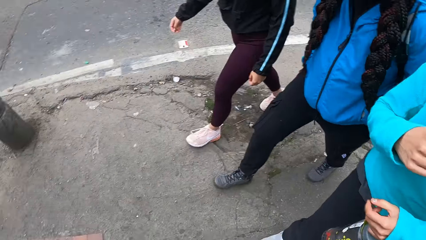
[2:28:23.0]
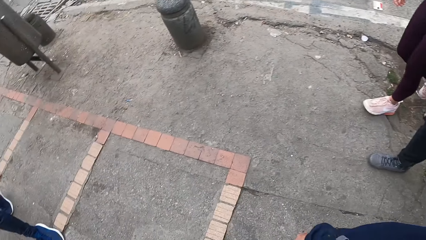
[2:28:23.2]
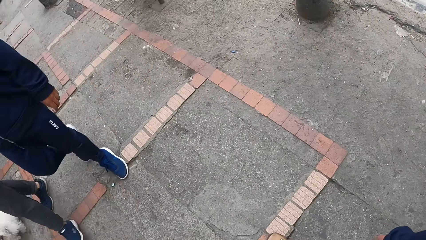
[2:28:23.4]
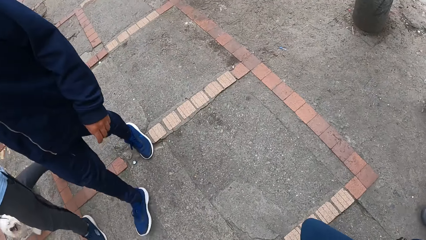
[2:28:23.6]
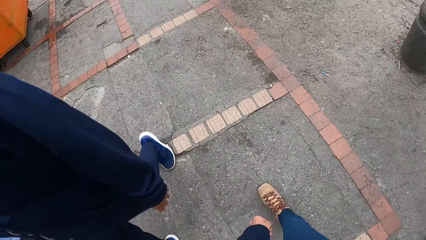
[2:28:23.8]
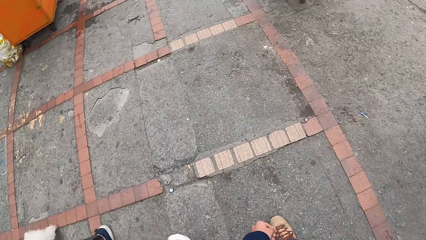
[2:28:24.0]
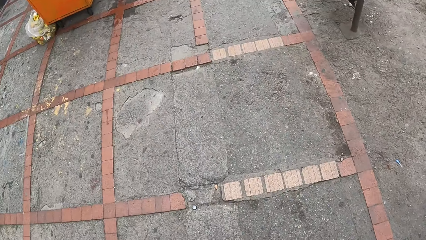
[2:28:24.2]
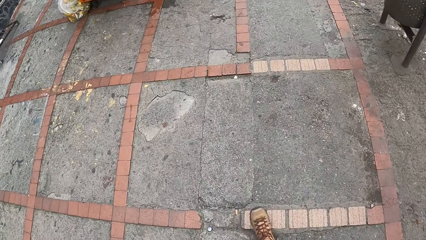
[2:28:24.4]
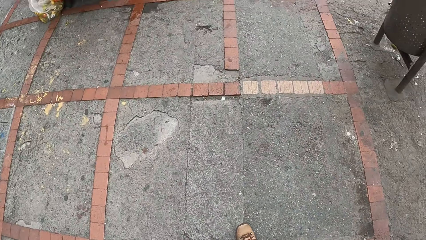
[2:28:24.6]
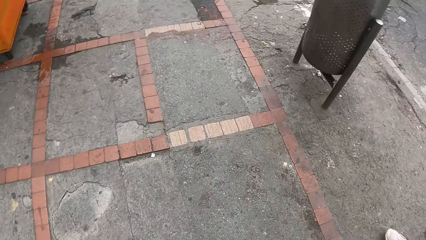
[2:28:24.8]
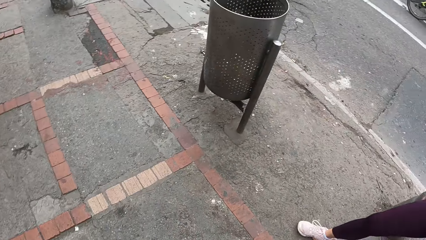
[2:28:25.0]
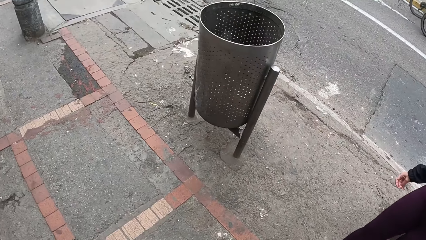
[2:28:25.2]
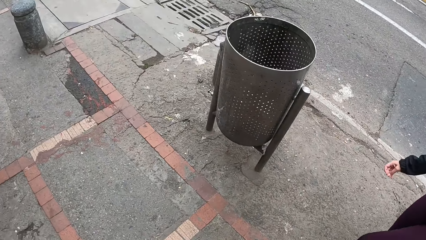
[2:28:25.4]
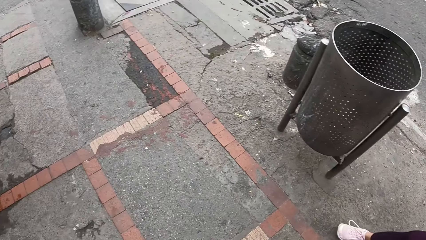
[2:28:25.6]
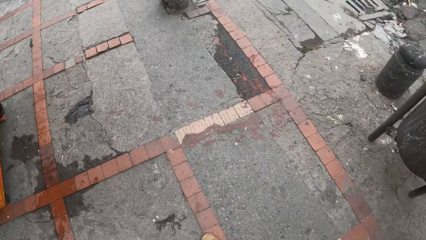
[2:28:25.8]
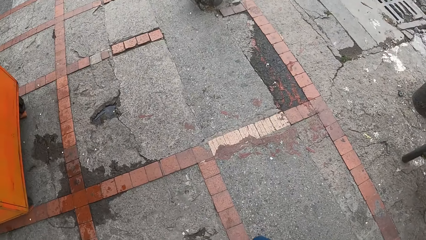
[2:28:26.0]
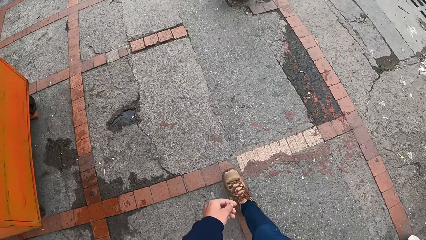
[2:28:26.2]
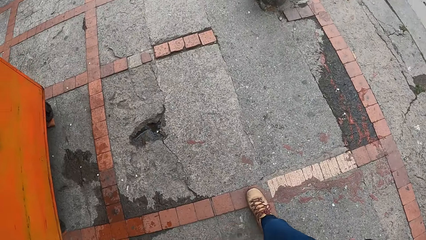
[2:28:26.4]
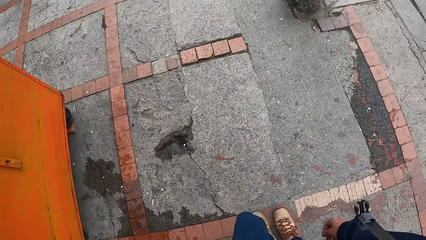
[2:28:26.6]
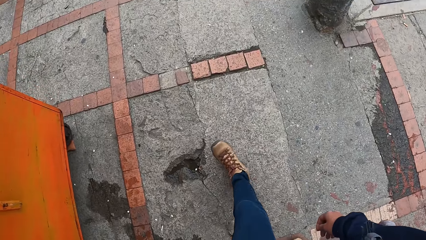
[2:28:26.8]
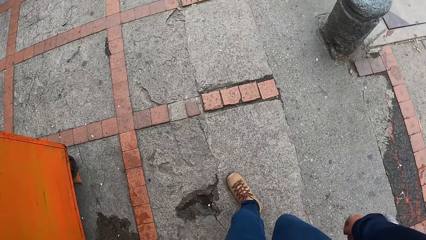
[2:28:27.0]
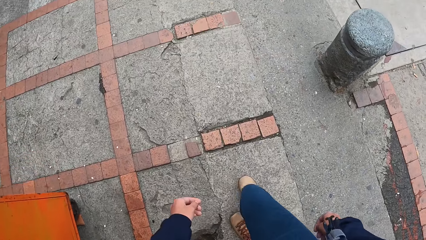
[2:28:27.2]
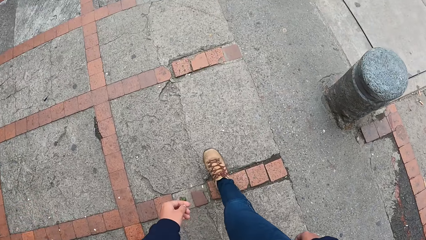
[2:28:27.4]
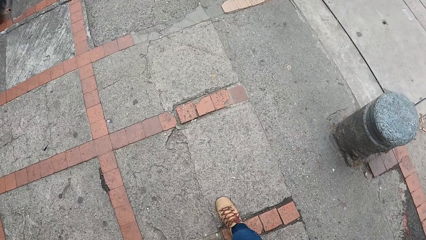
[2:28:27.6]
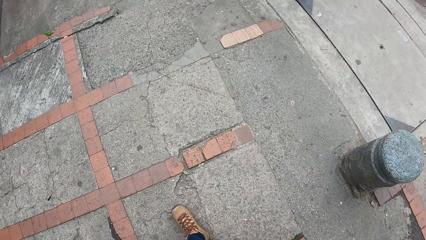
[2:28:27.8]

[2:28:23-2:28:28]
The camera wearer looks around.

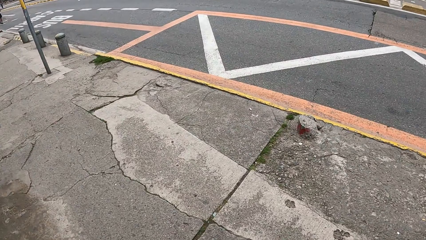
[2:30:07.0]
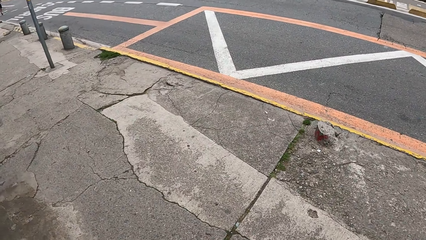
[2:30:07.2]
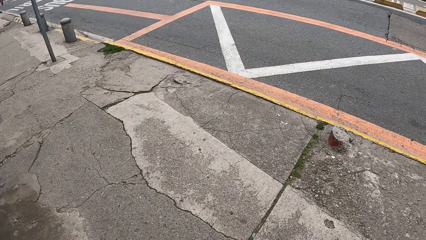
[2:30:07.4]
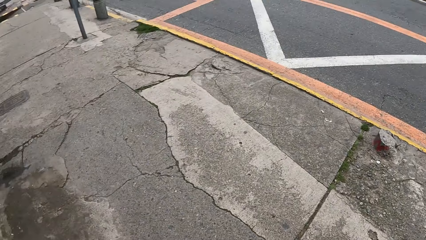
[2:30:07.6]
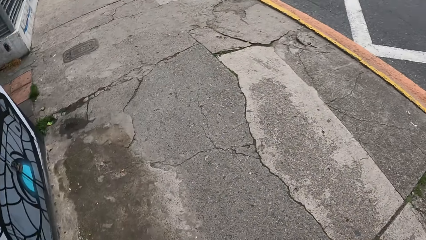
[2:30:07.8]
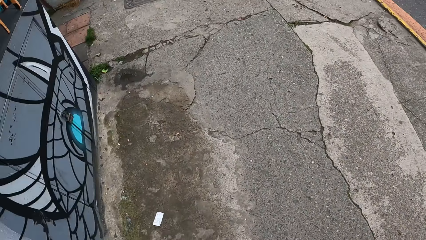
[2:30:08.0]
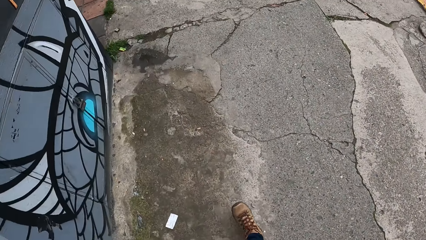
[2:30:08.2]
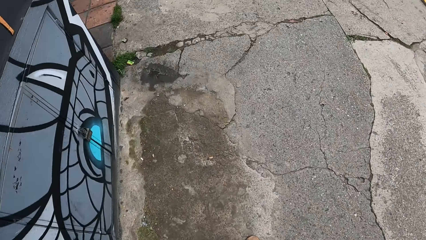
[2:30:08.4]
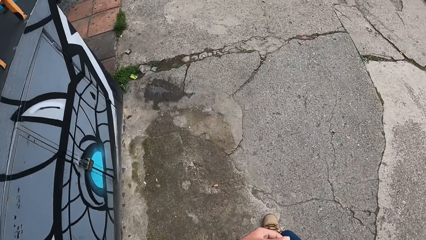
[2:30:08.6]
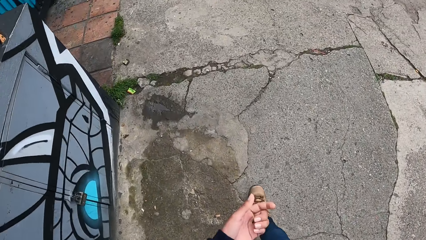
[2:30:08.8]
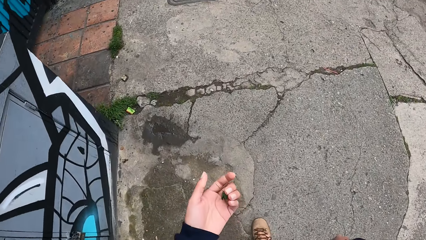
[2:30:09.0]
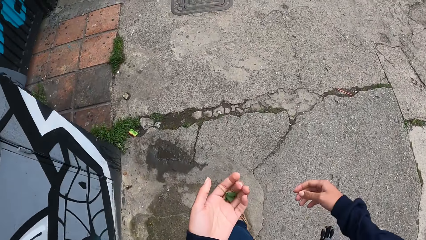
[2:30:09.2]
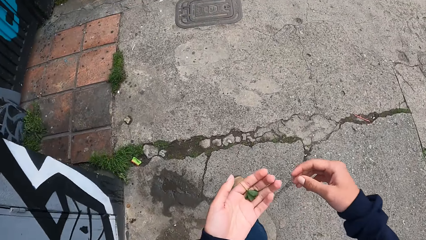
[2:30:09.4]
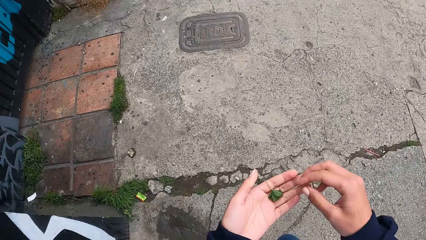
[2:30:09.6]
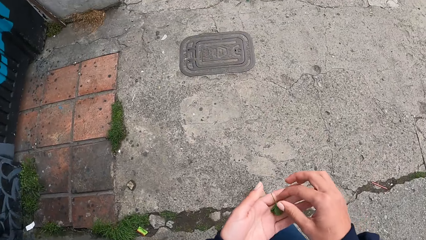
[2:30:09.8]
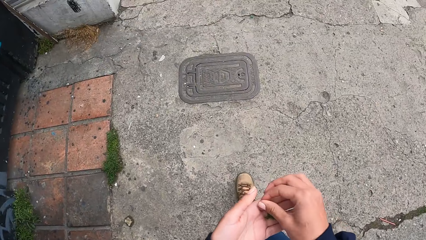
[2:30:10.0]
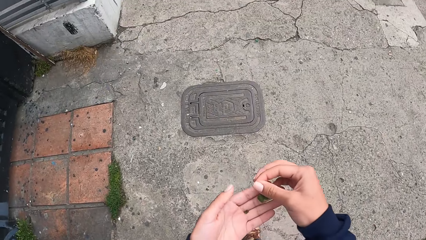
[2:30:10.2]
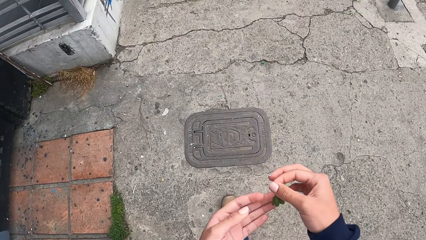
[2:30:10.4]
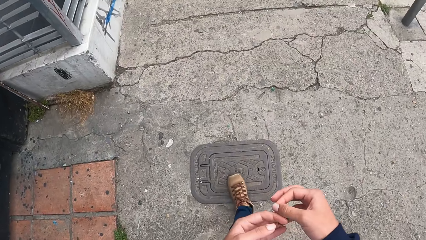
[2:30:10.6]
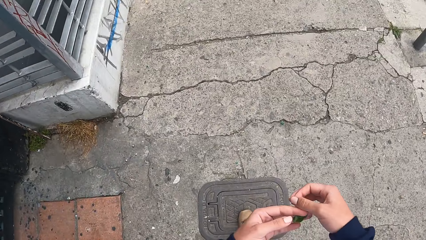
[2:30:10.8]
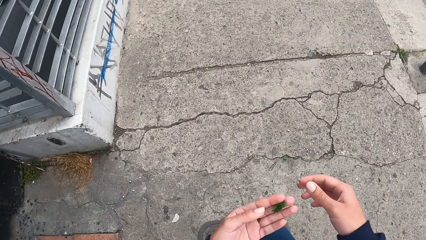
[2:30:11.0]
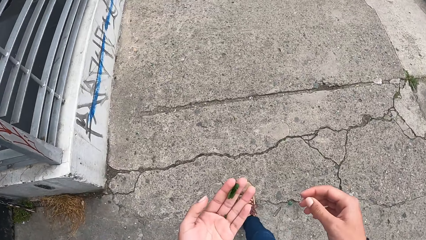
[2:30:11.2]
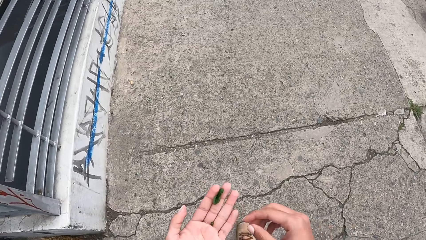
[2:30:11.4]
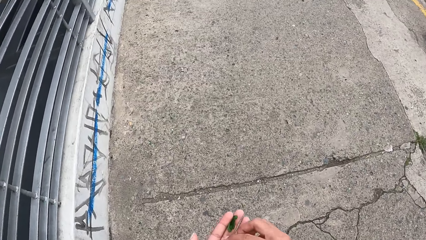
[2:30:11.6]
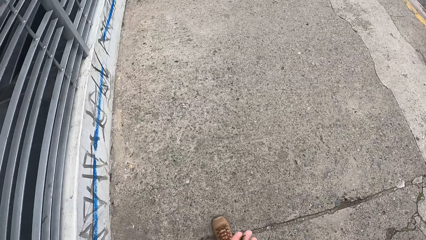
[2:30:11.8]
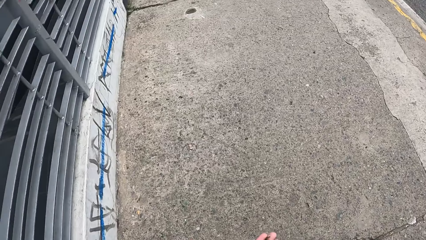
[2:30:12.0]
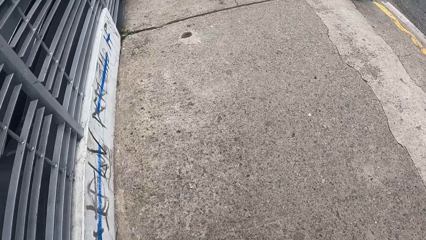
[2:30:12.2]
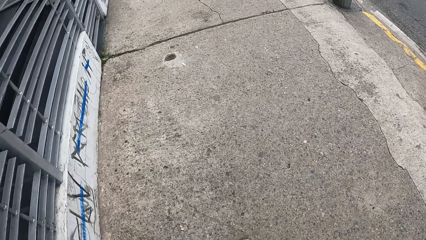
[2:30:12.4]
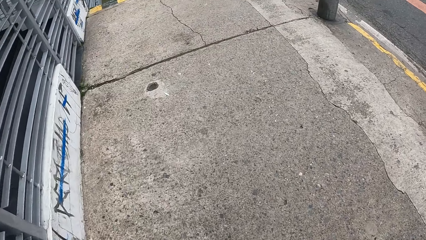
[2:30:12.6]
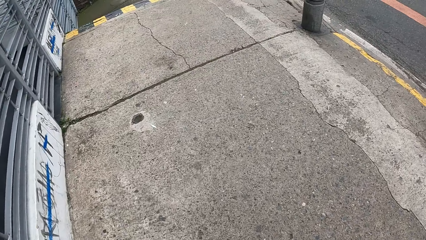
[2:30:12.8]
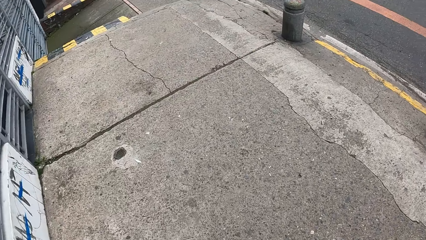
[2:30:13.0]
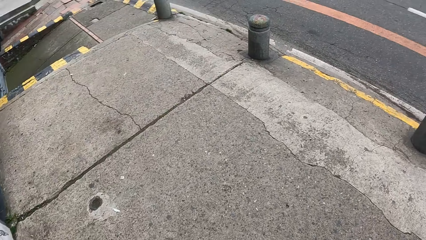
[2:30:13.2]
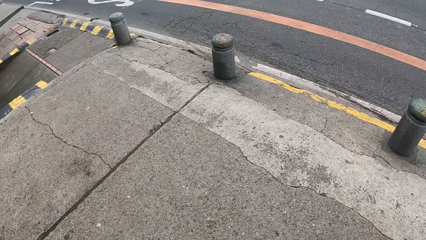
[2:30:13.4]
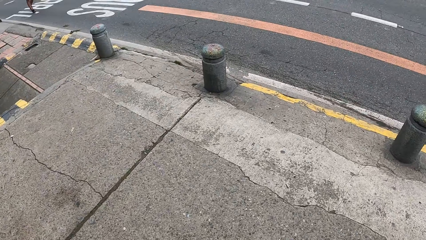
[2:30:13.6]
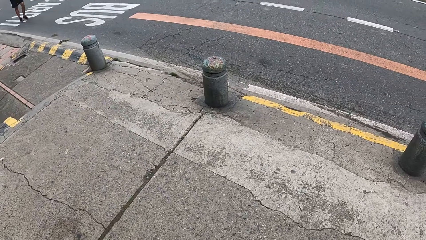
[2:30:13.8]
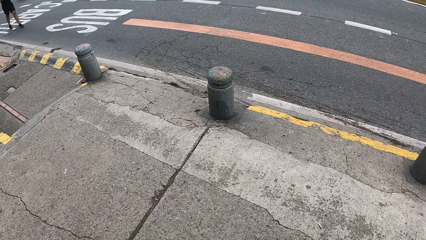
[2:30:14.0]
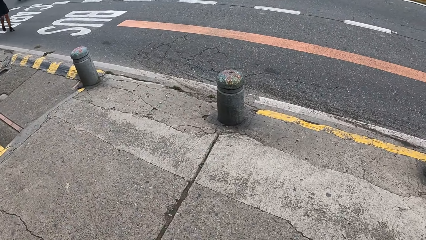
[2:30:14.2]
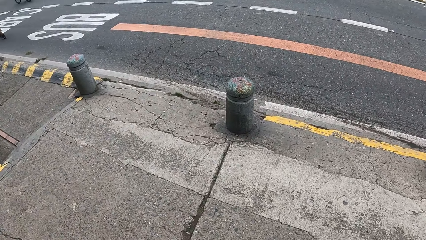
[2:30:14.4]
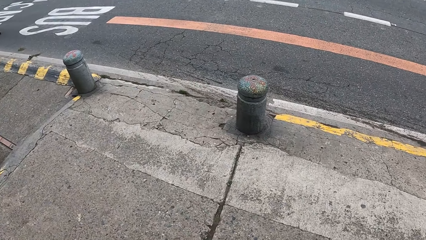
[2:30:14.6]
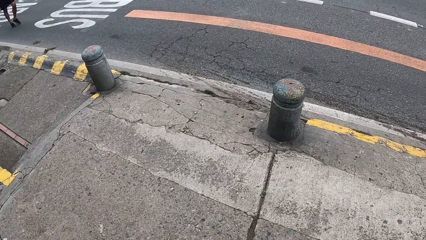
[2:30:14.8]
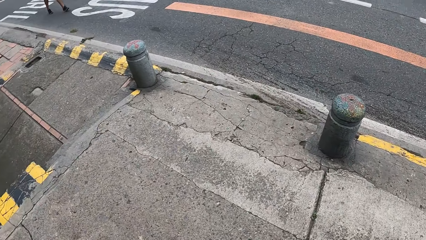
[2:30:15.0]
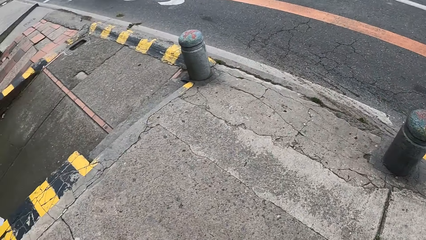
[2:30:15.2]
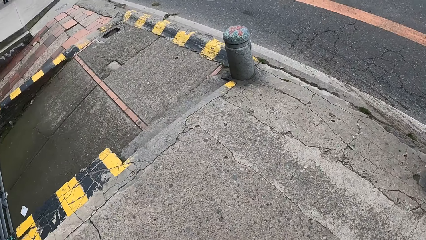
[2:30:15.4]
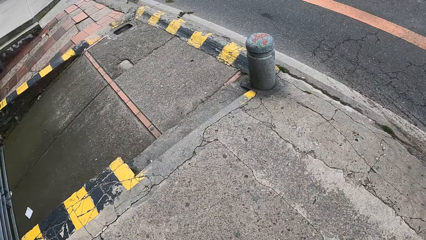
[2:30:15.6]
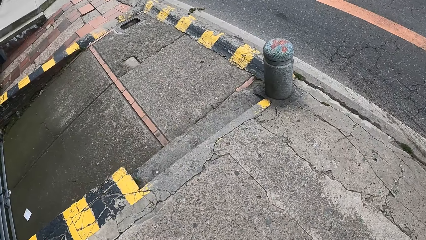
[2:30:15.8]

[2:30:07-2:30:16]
The camera wearer holds a leaf in his left hand. He picks the leaf from his left hand with his right hand. He holds the leaf in his left hand.

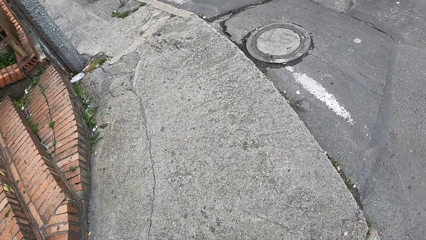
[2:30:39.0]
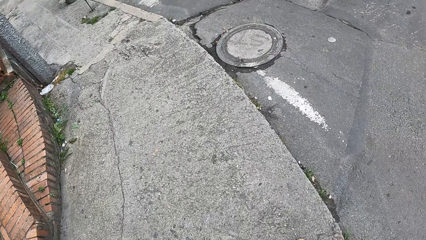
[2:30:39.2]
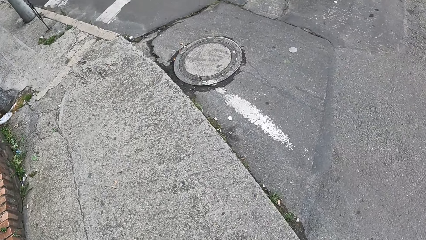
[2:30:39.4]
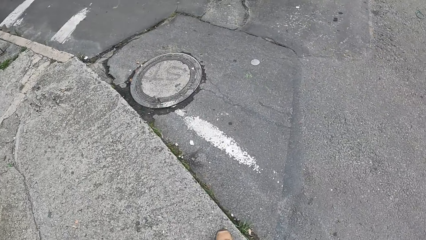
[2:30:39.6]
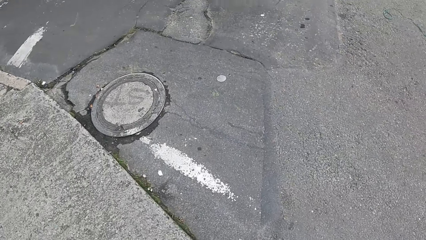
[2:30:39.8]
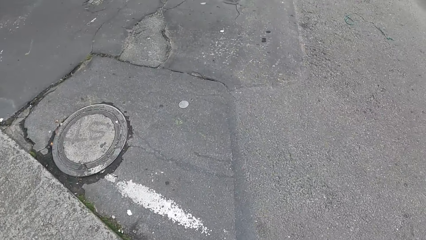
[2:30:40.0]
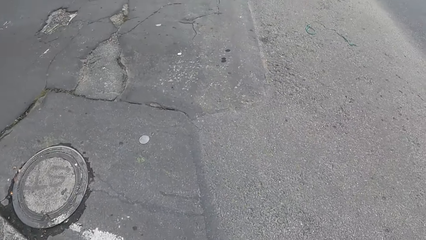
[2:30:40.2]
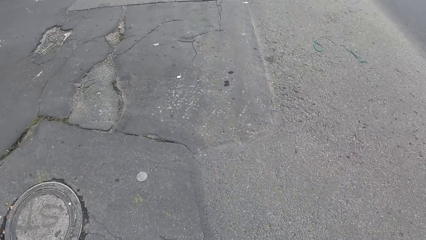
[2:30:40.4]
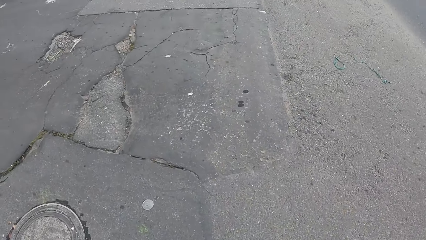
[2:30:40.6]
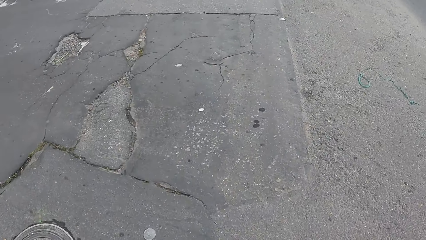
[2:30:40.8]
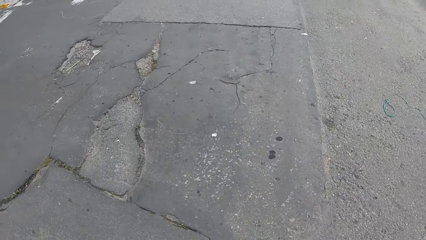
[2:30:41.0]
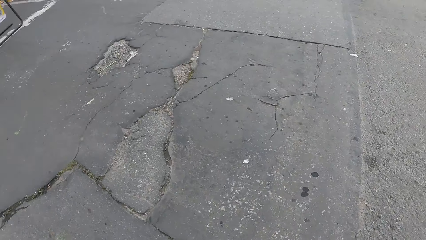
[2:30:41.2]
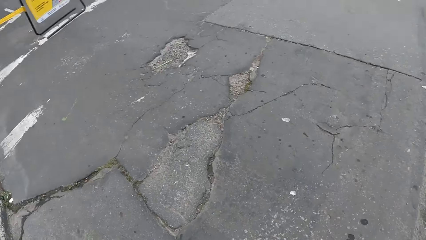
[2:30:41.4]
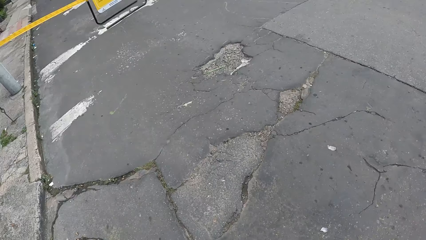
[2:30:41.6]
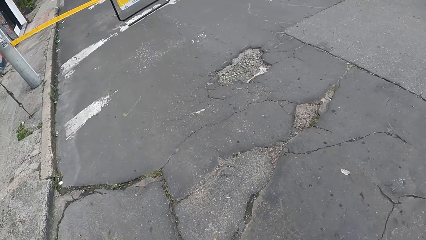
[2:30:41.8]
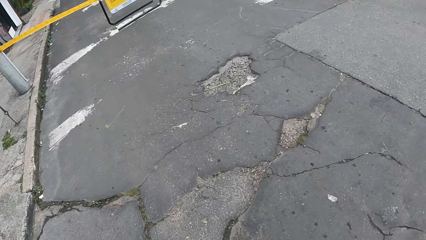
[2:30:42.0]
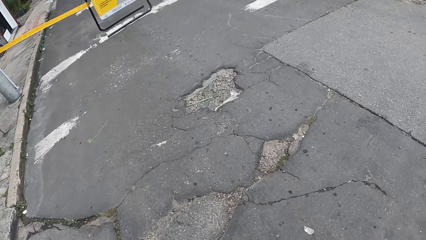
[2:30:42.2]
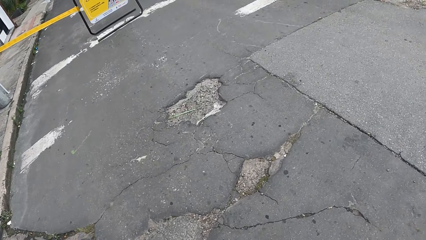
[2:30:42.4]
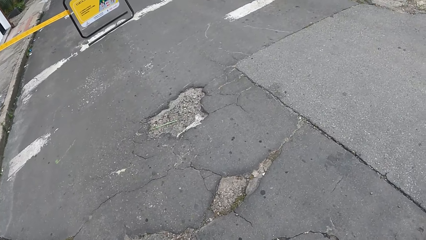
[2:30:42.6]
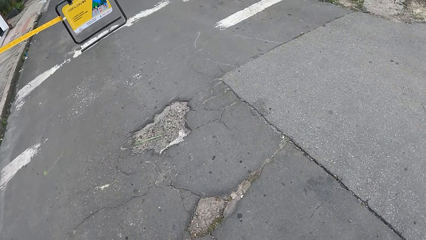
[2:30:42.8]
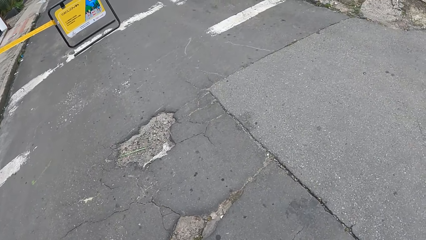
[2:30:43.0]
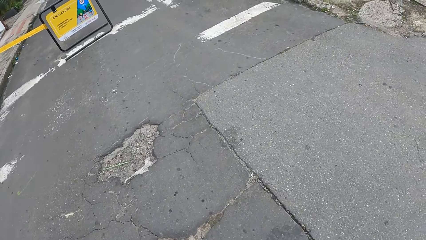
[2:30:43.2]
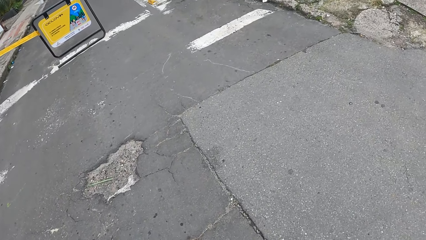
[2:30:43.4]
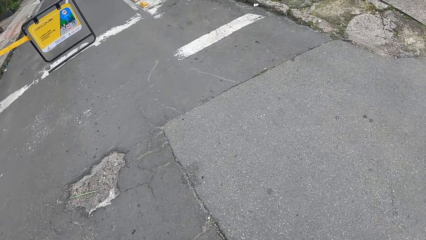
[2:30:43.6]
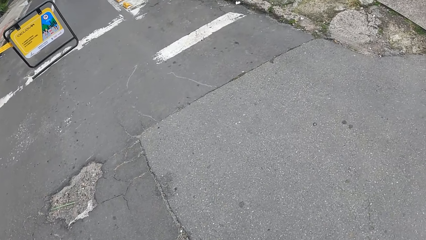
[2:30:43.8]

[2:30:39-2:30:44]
The camera wearer crosses a road.
